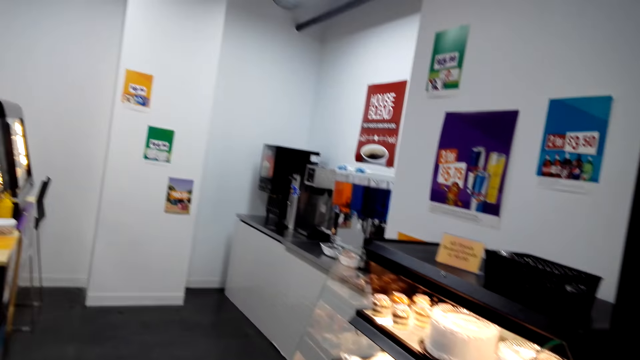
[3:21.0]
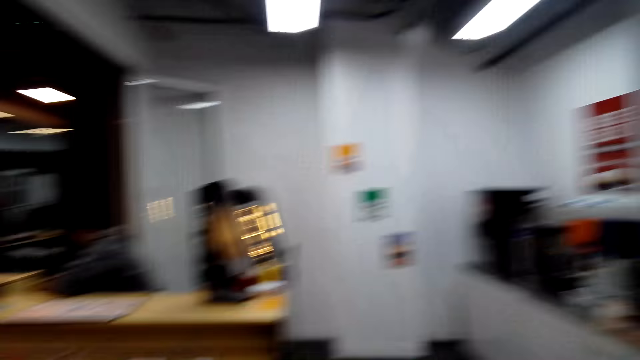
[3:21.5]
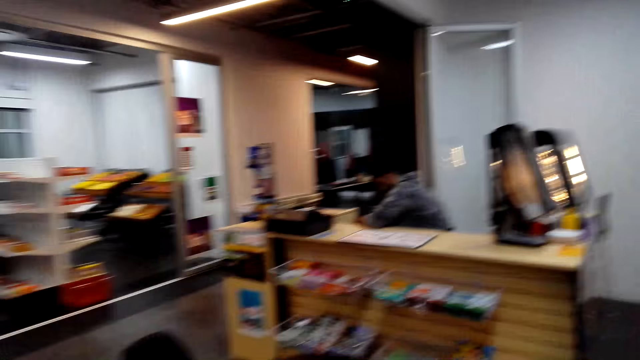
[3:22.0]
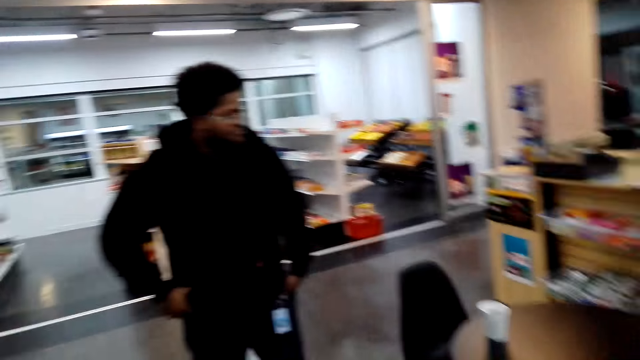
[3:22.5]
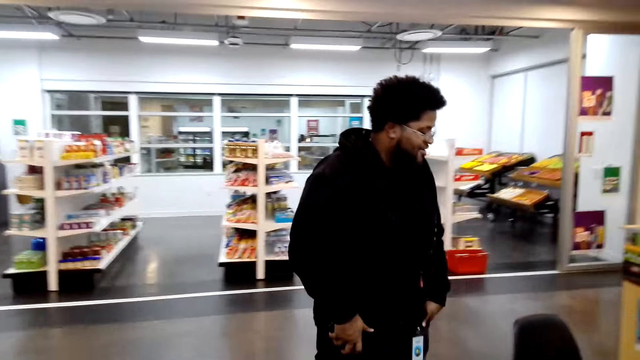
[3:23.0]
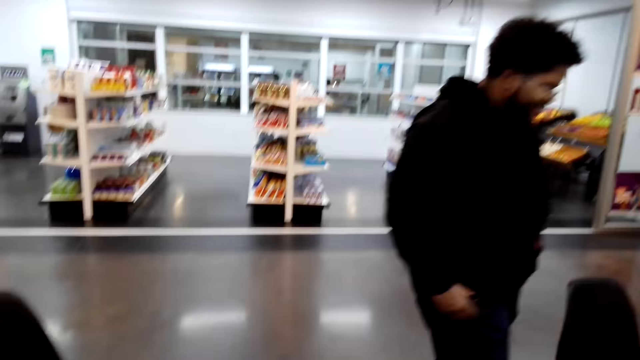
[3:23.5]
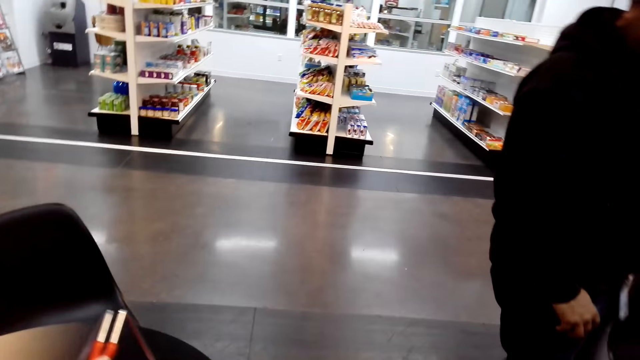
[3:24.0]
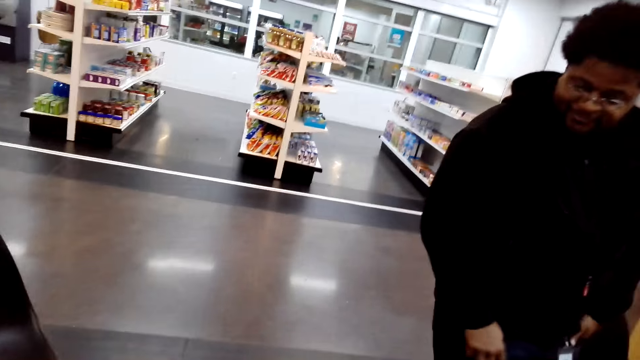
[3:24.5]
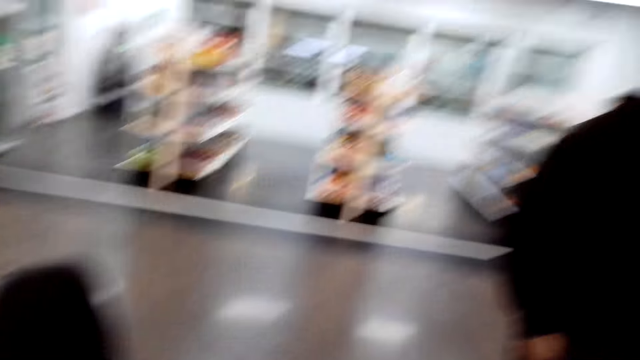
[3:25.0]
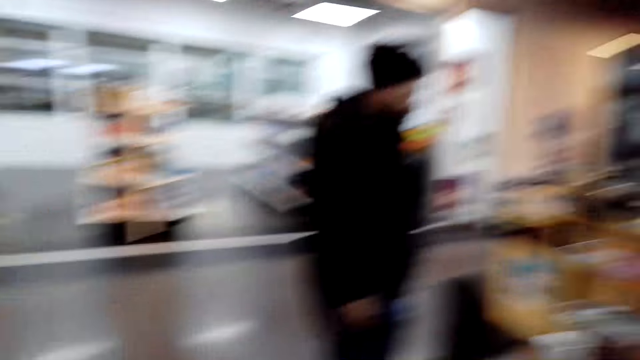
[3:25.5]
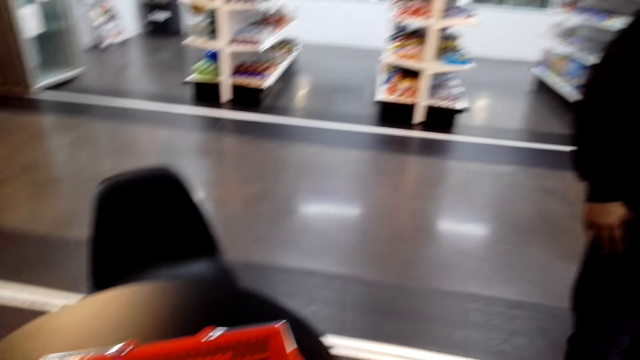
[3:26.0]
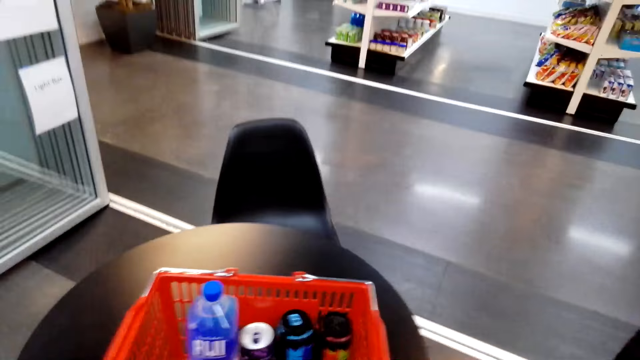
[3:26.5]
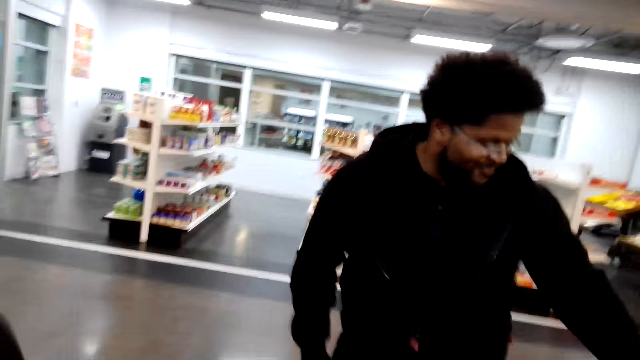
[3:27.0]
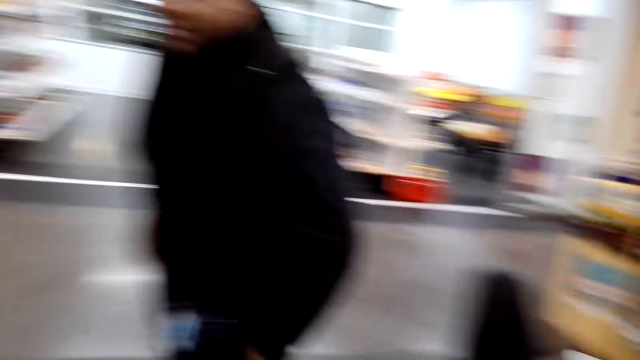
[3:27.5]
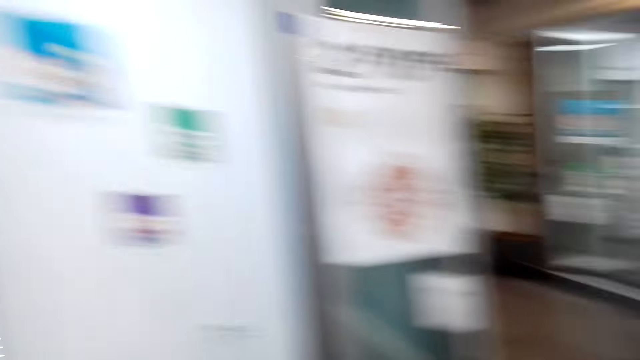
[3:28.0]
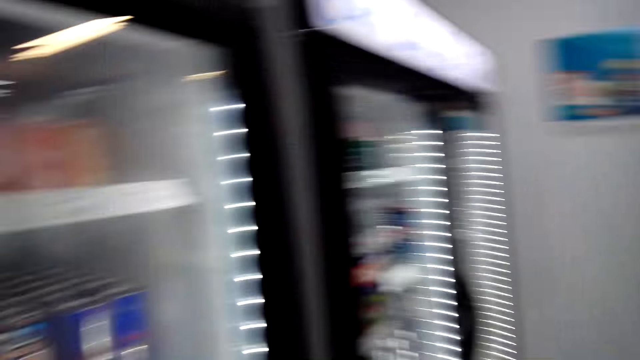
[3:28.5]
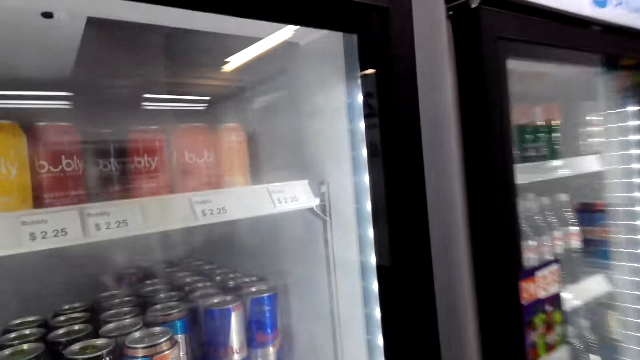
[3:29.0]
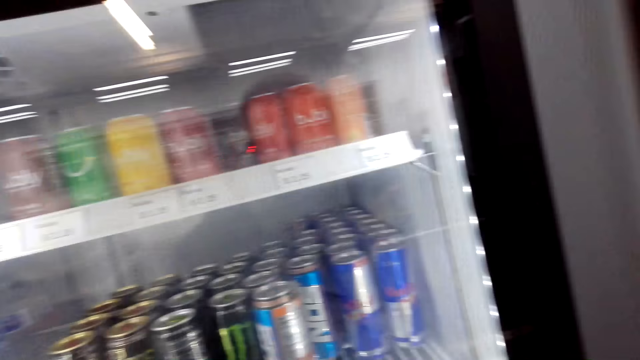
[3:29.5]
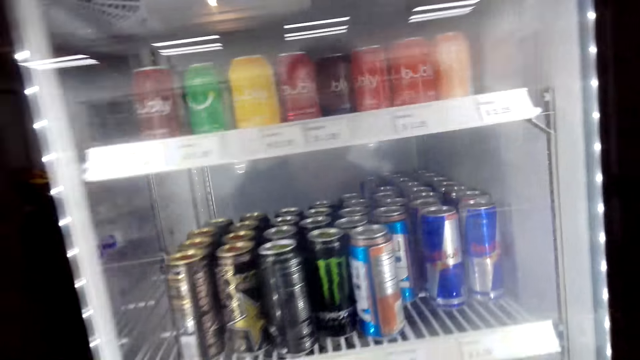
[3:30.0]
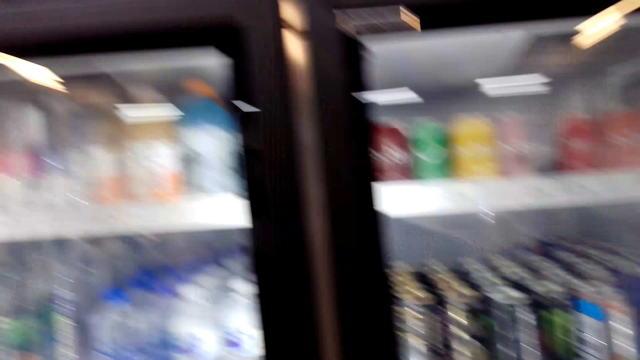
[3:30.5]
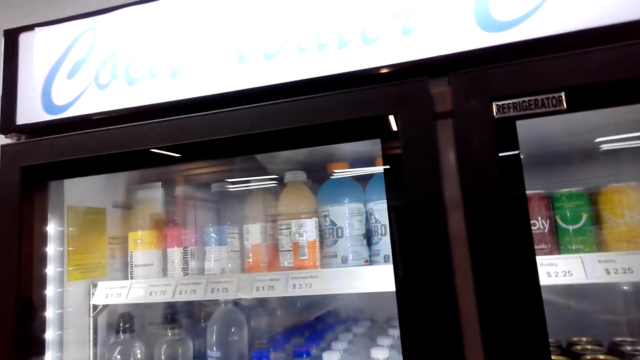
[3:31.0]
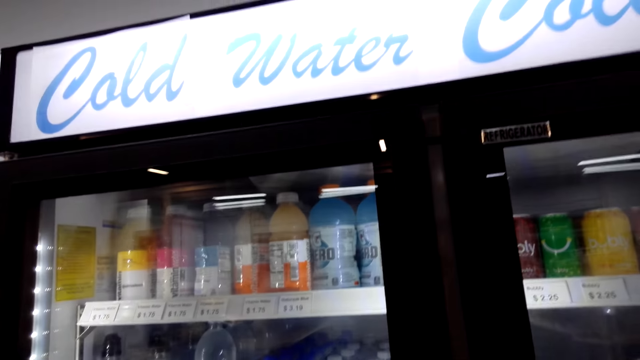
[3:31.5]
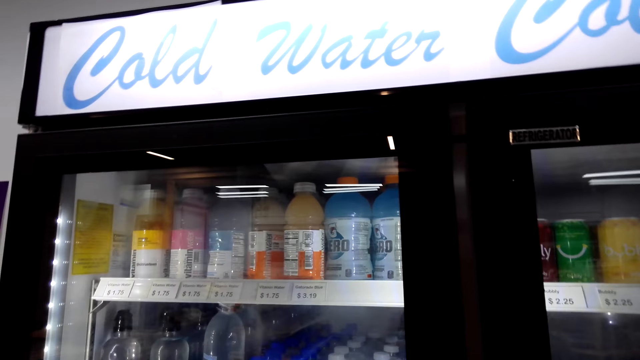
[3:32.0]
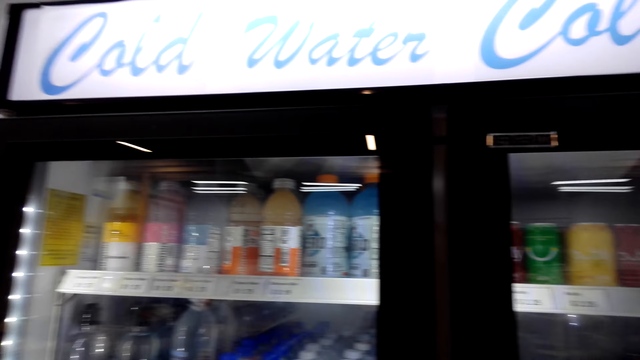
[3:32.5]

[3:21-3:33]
The camera wearer looks around. They interact with a man. They look around.

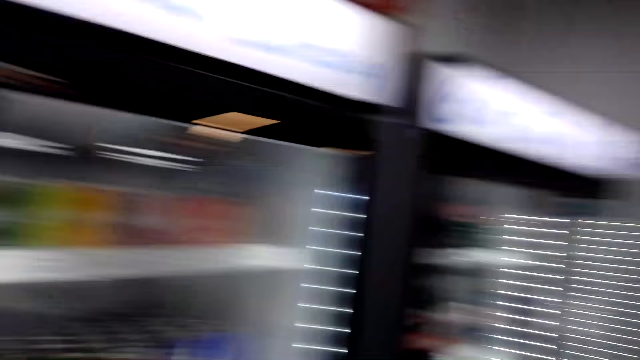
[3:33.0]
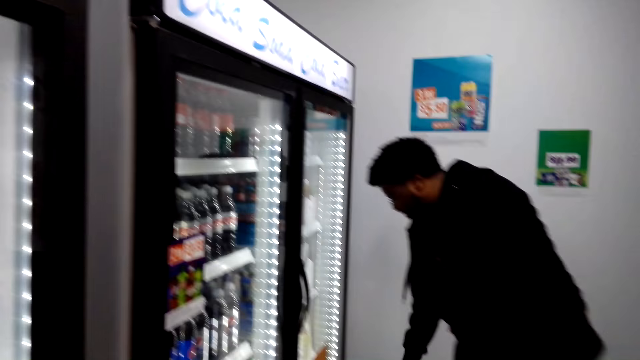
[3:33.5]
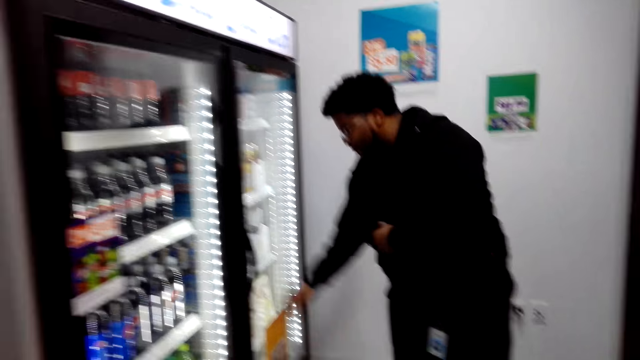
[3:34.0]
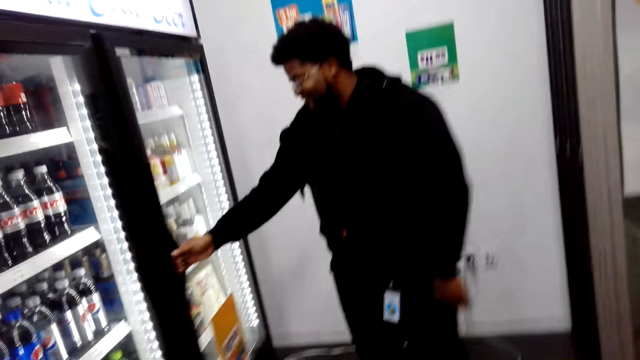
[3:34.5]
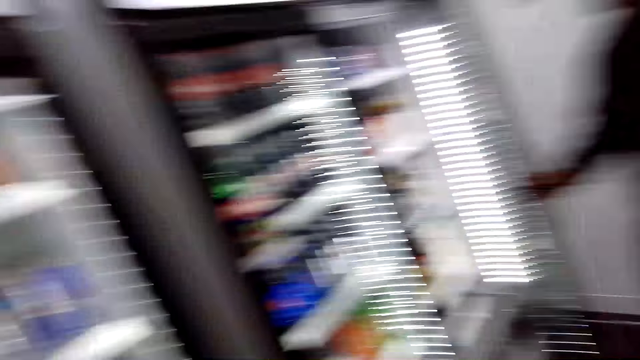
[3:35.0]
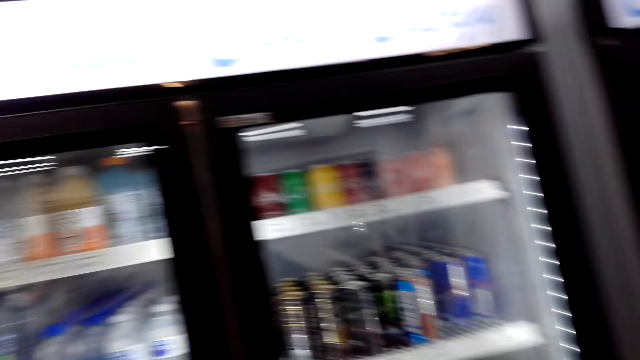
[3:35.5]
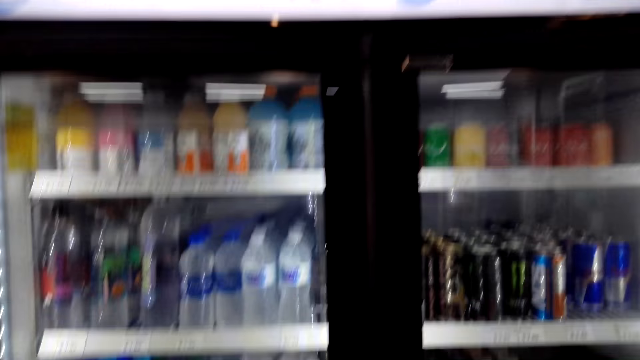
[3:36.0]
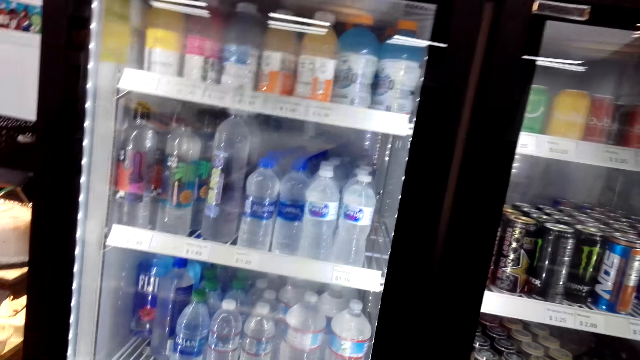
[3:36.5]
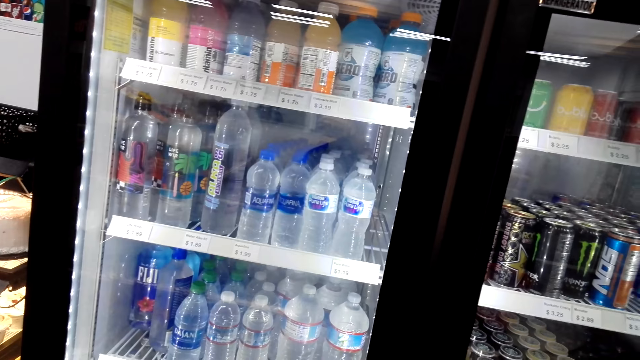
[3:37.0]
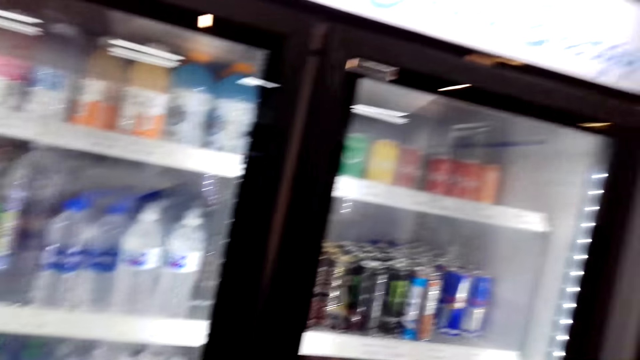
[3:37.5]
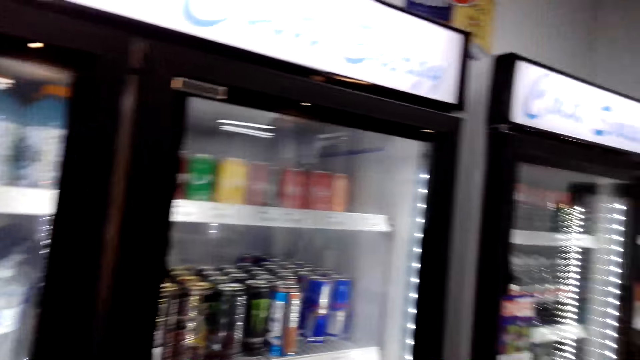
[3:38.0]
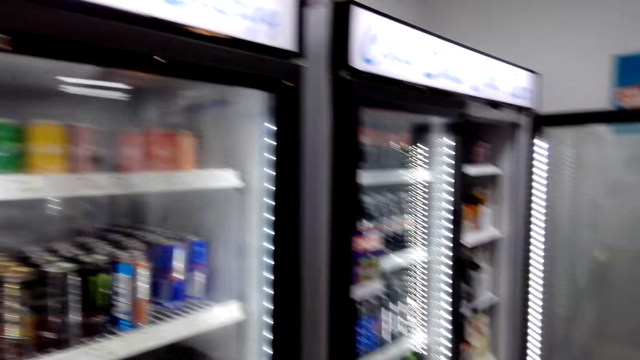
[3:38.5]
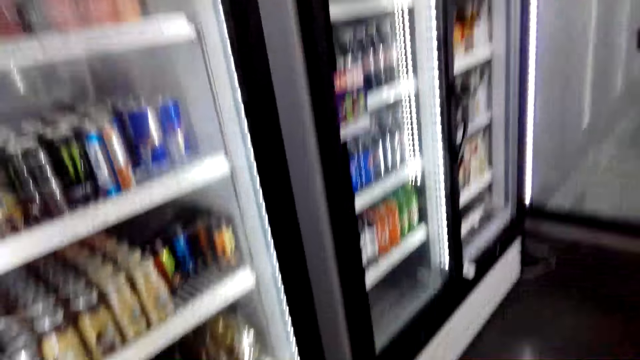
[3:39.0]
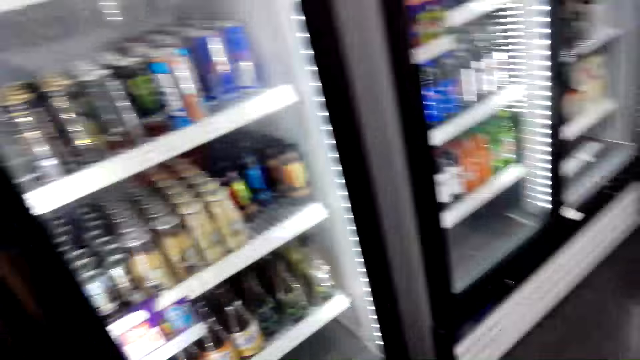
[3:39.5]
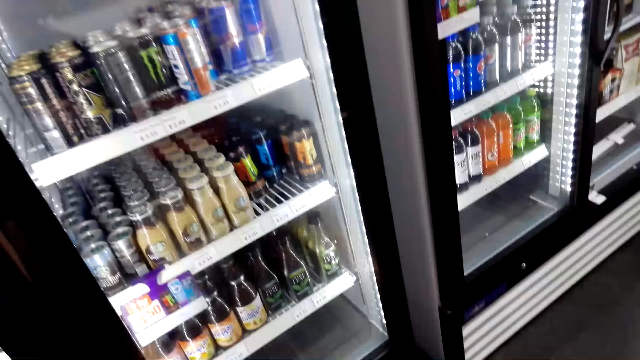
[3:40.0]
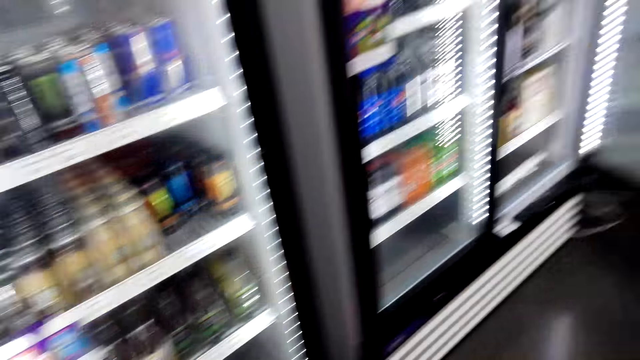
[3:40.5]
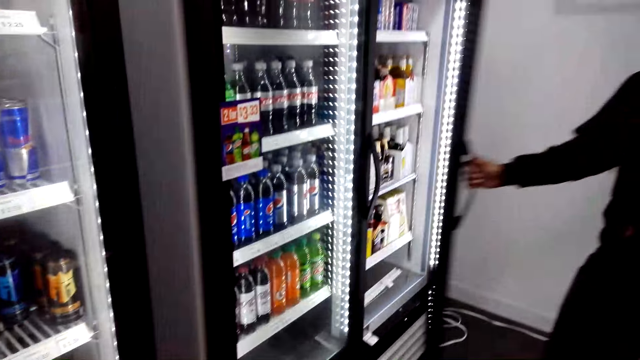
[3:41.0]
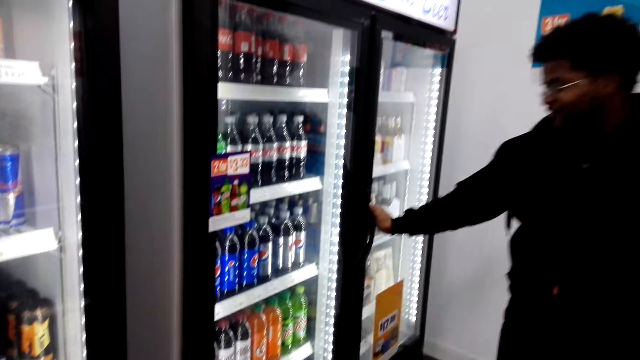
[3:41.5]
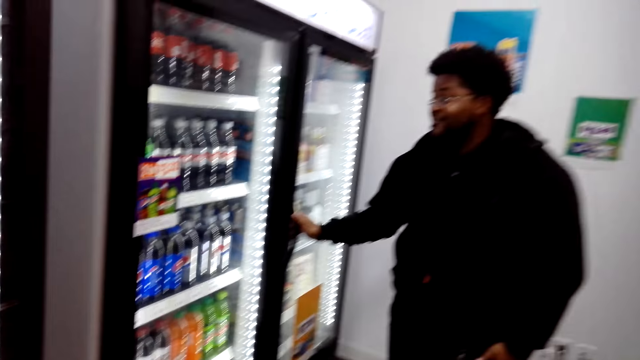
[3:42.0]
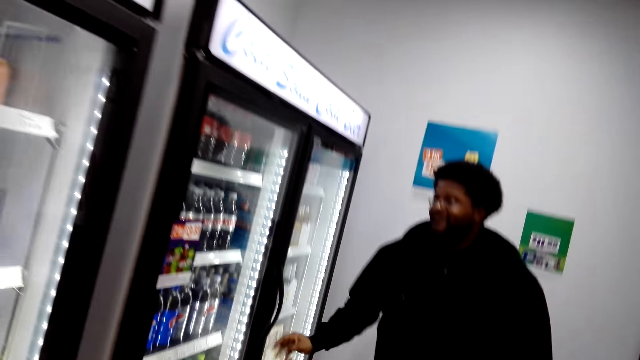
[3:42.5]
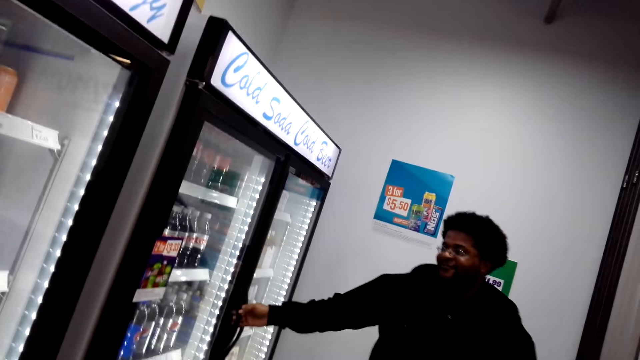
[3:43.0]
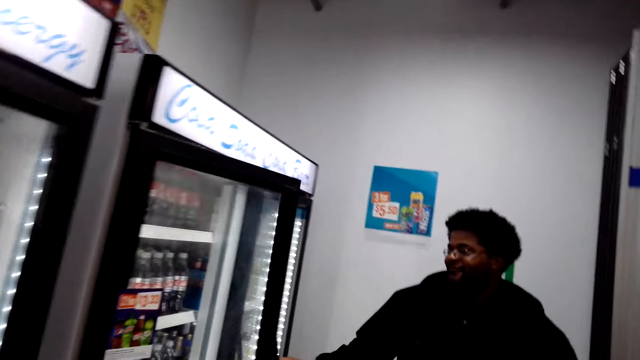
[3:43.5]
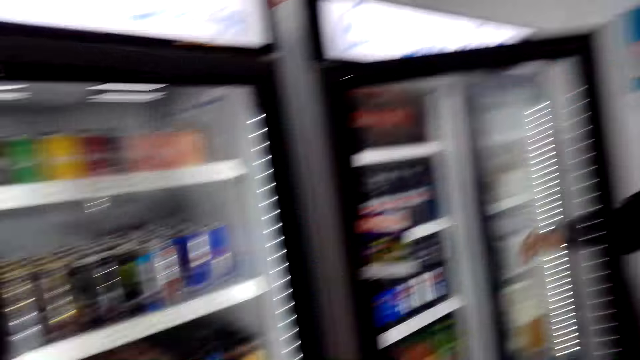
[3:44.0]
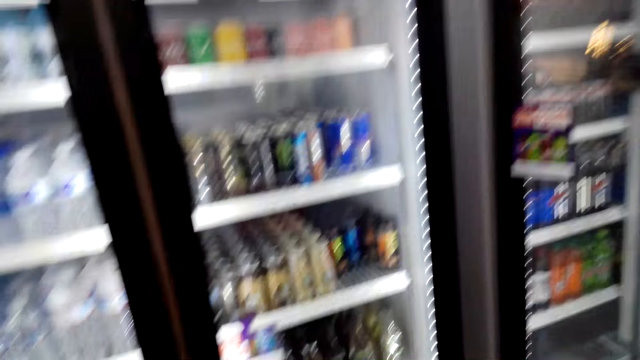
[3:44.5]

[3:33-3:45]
A man opens the fridge's door. The man closes the fridge's door. The man opens the fridge door.
